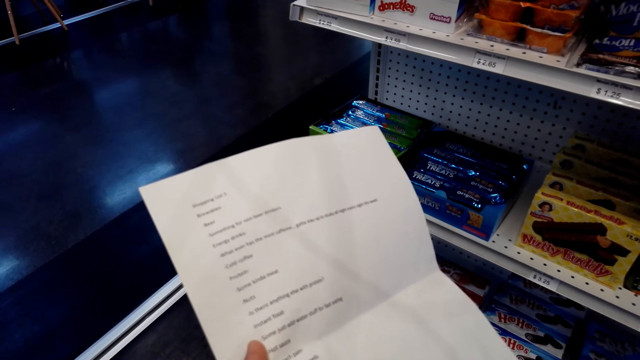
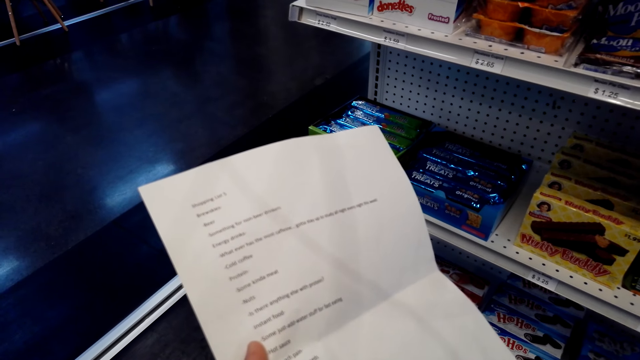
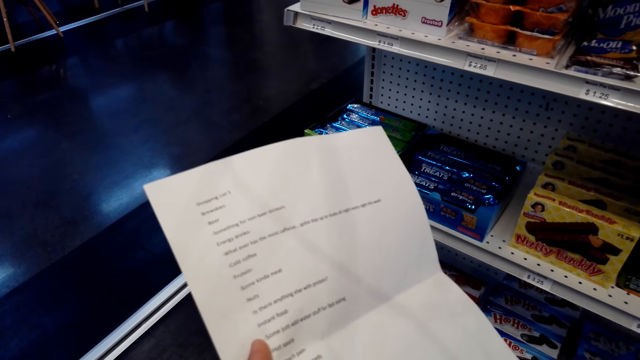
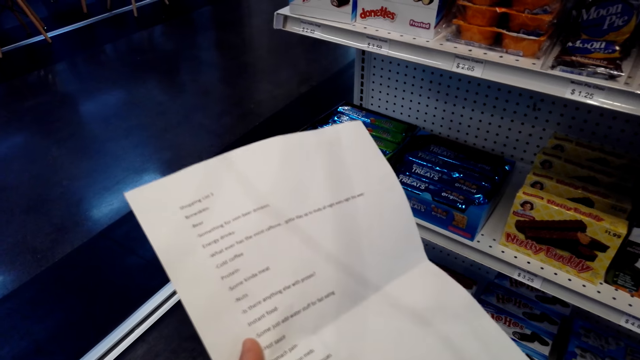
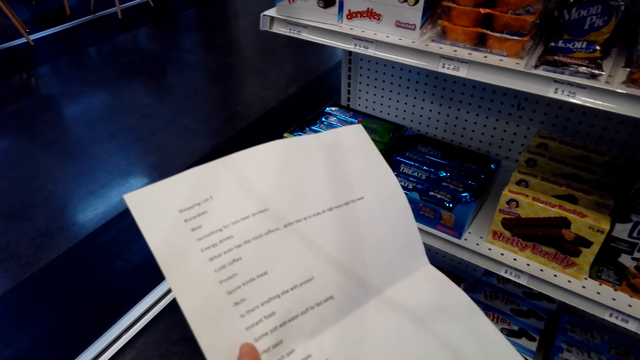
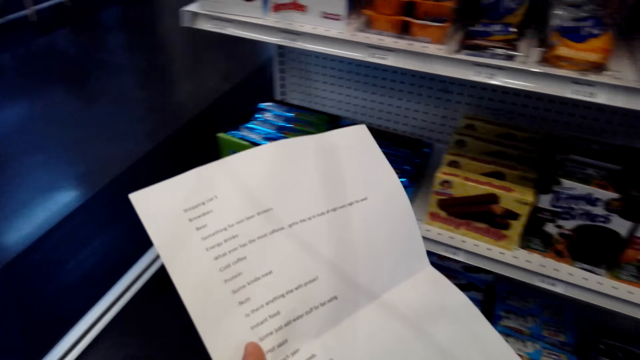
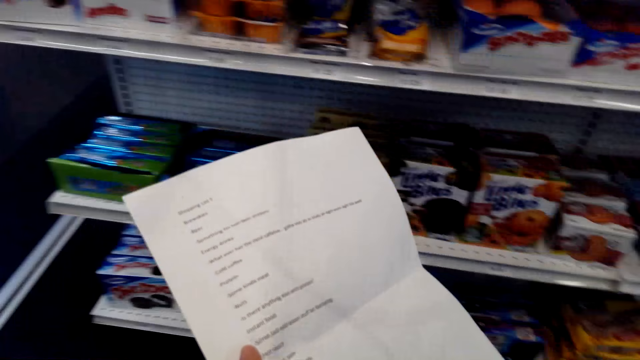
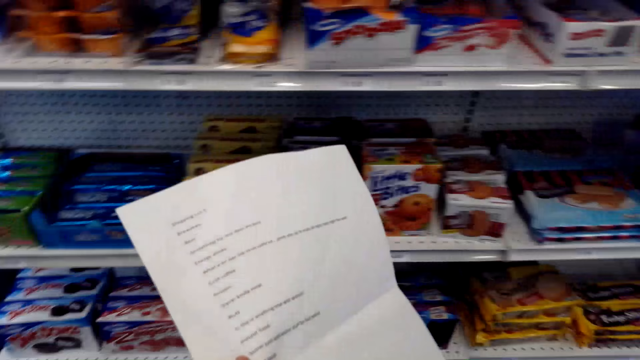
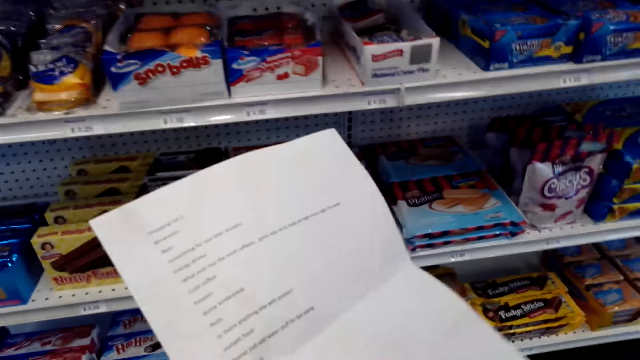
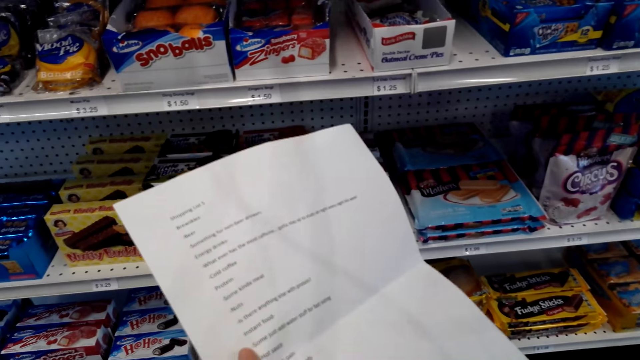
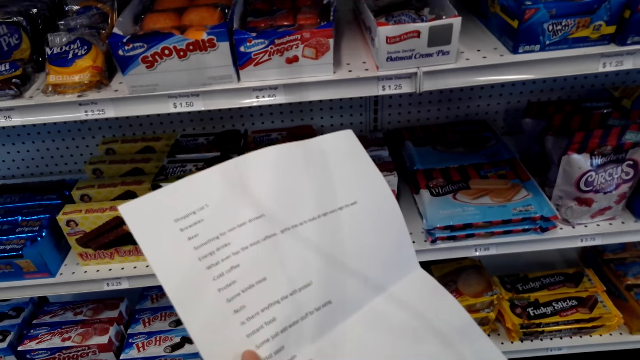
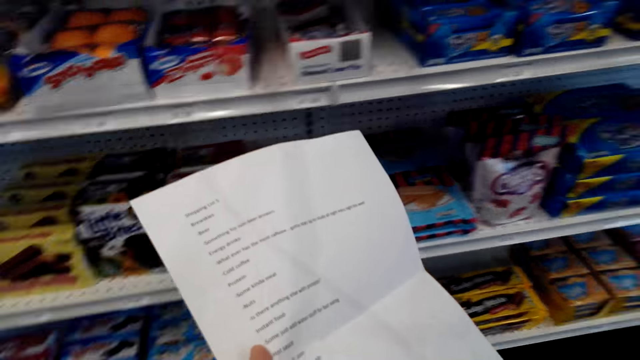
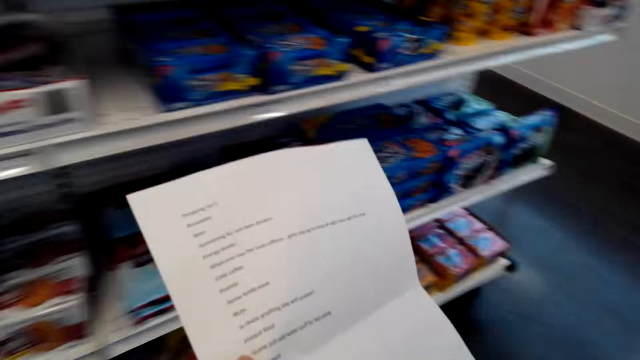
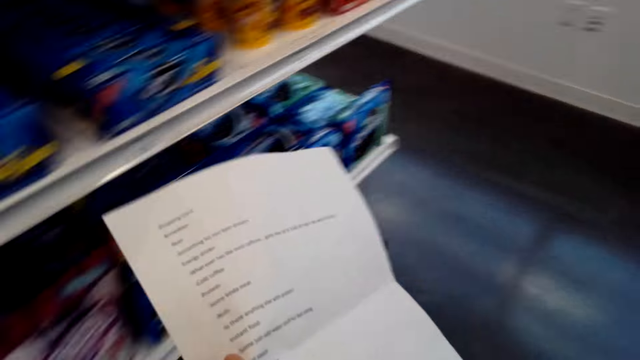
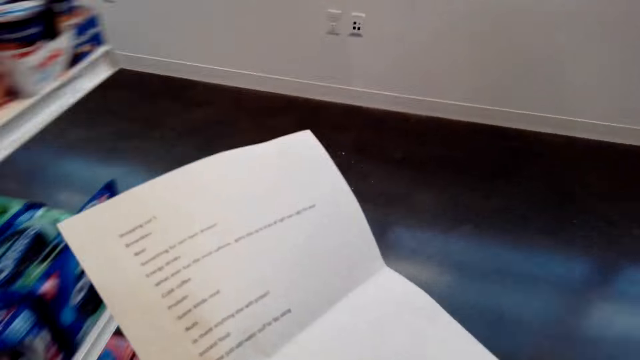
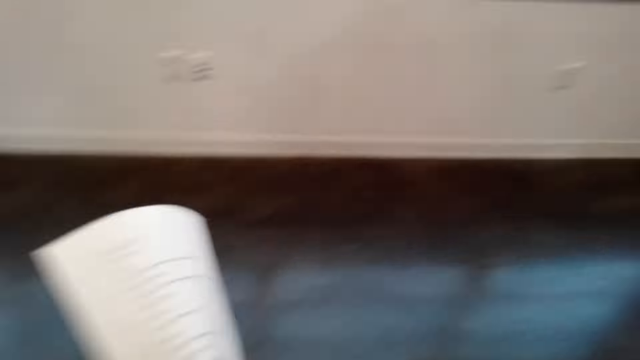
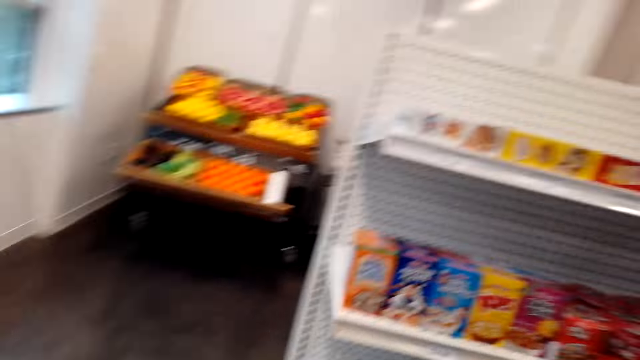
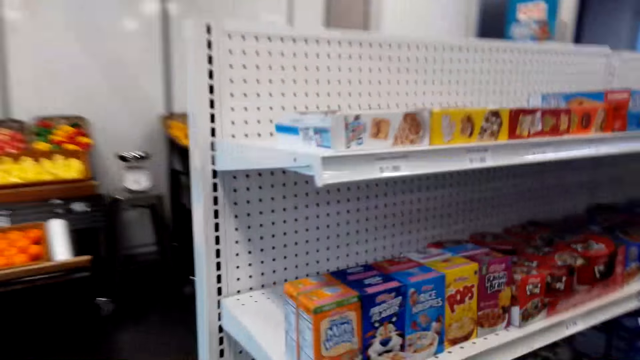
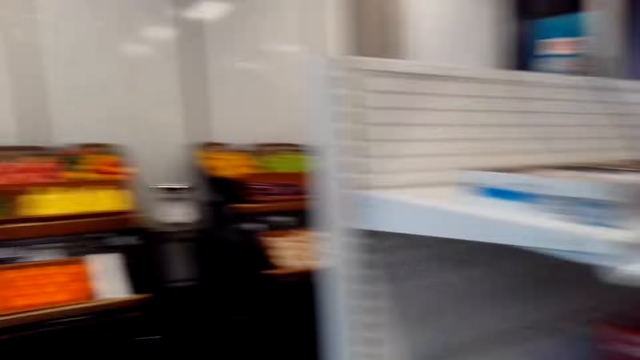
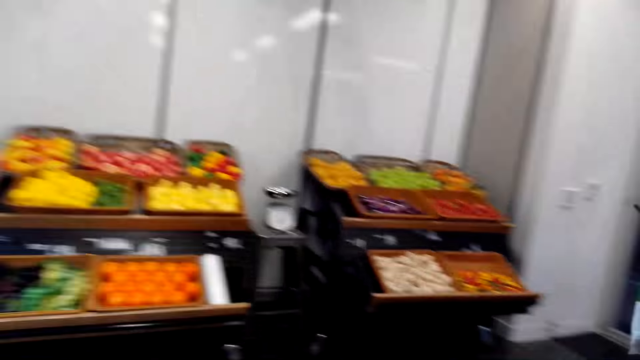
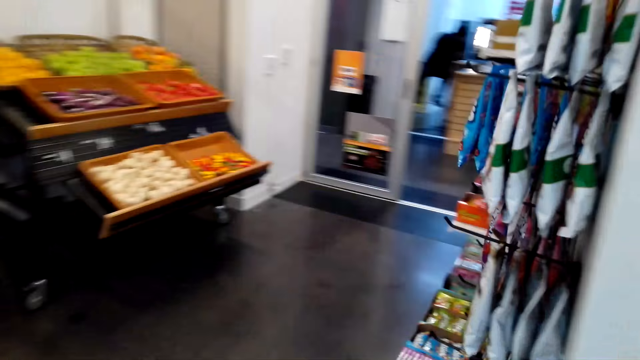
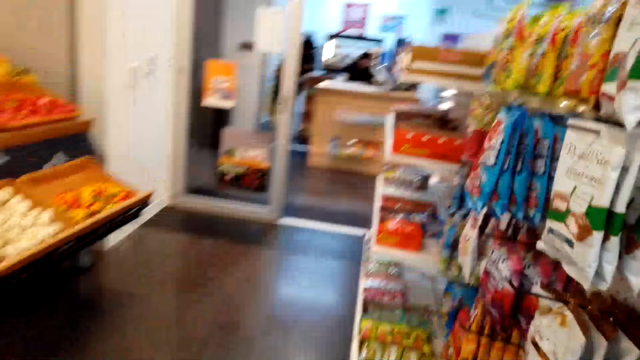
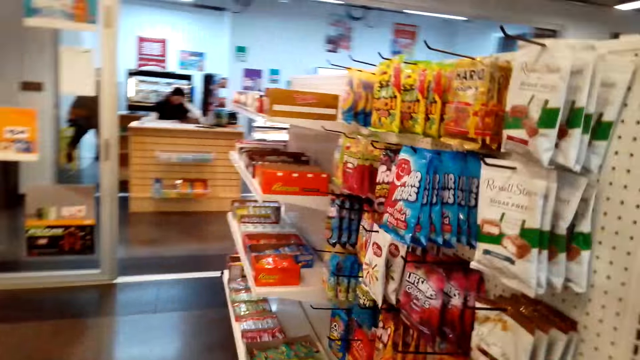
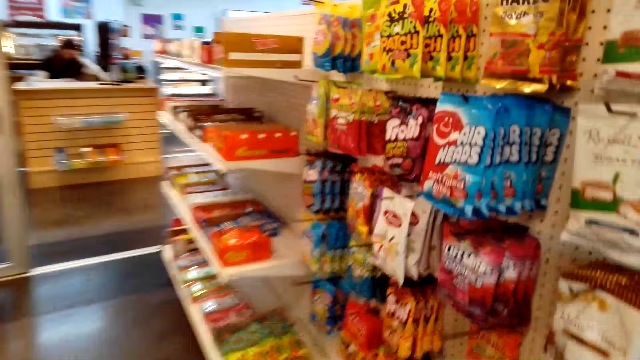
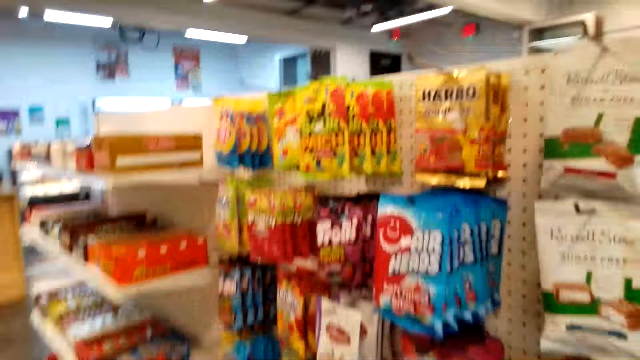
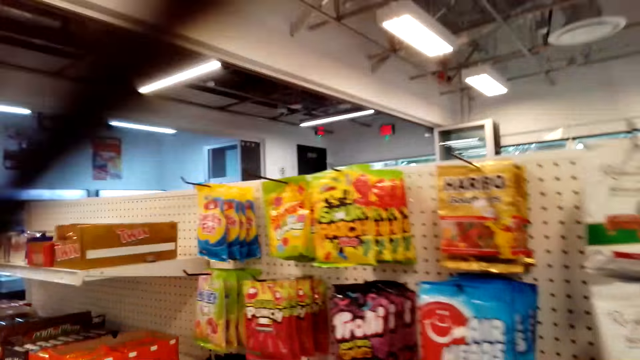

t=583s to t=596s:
The camera wearer walks around the shop near the shelves.

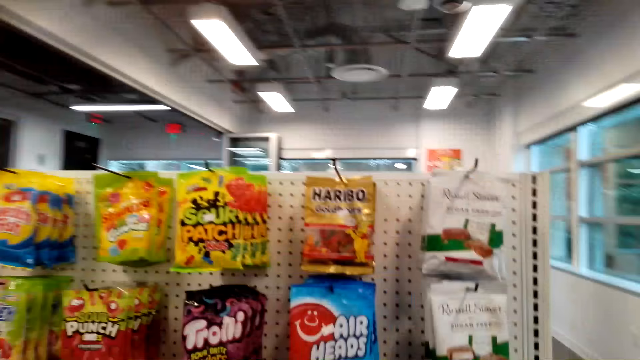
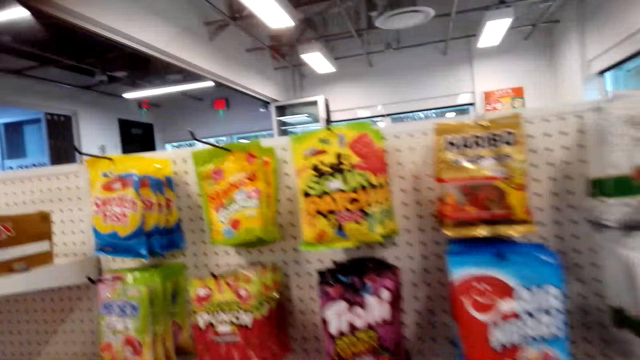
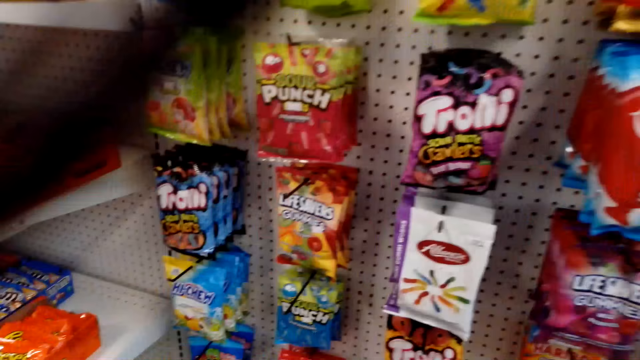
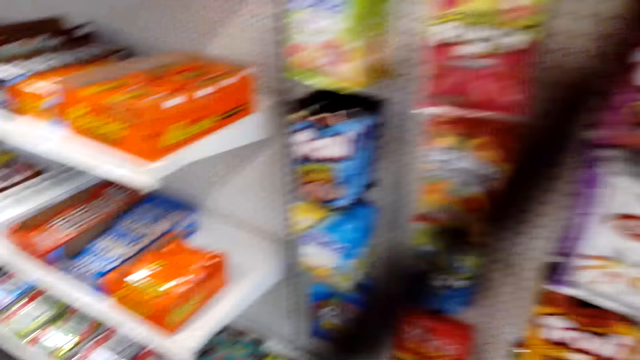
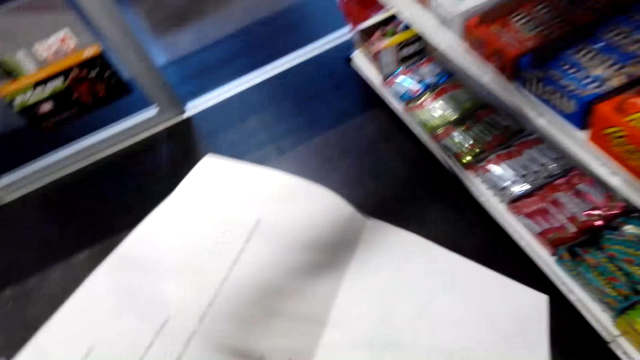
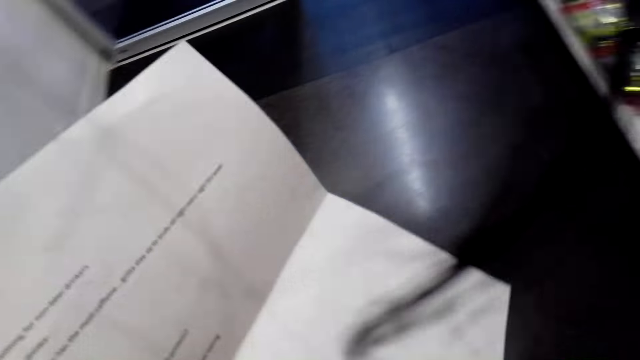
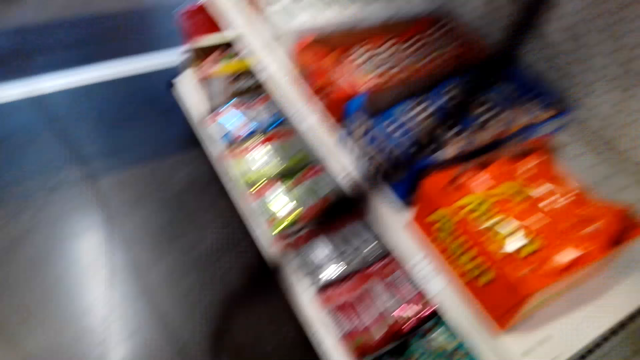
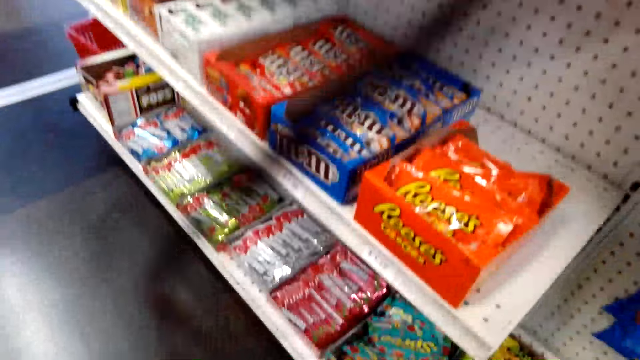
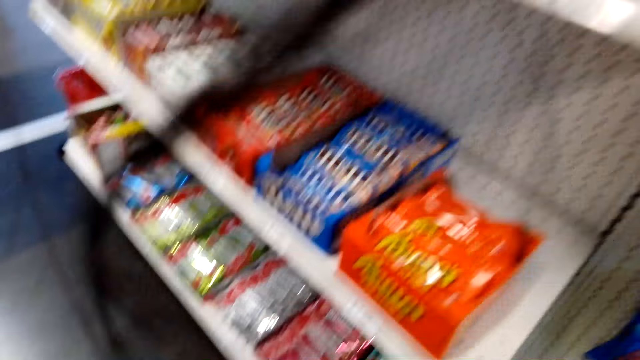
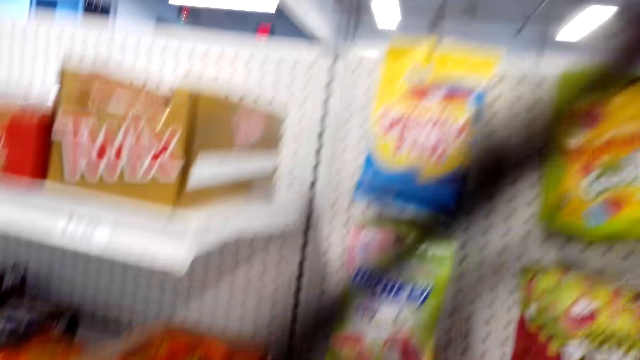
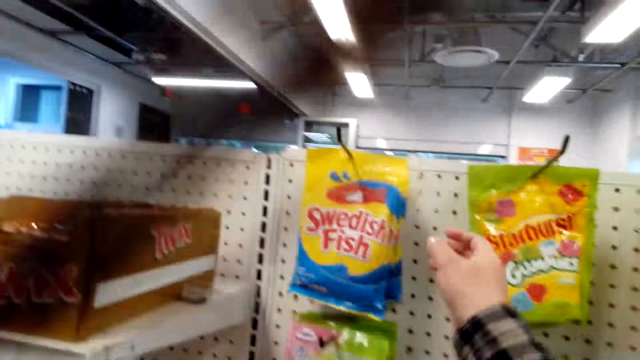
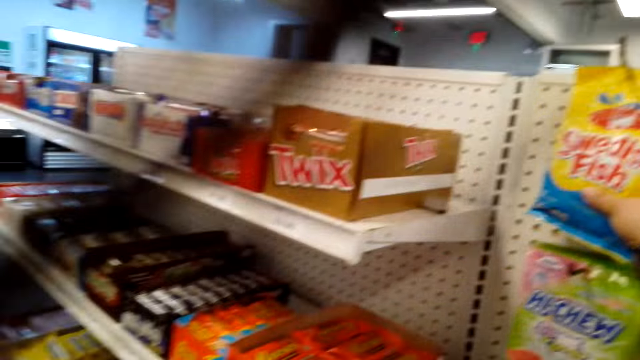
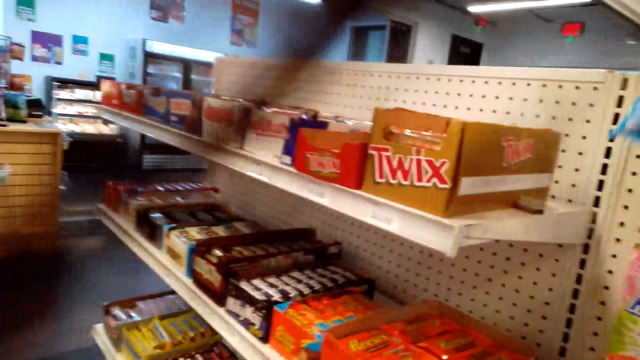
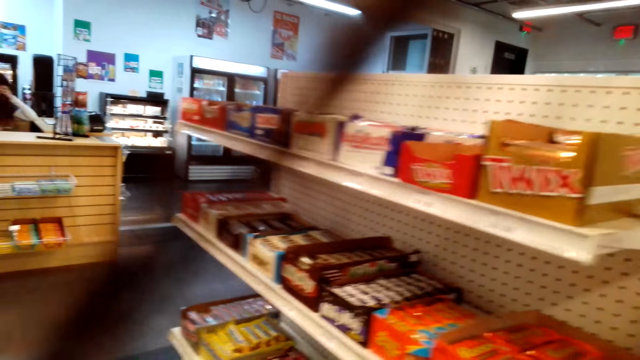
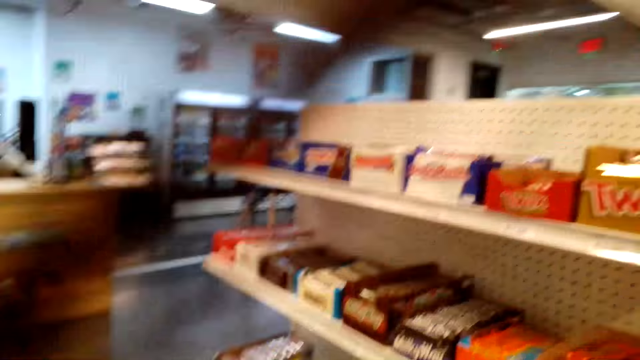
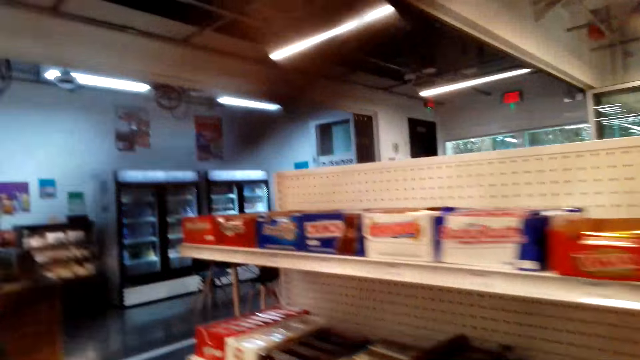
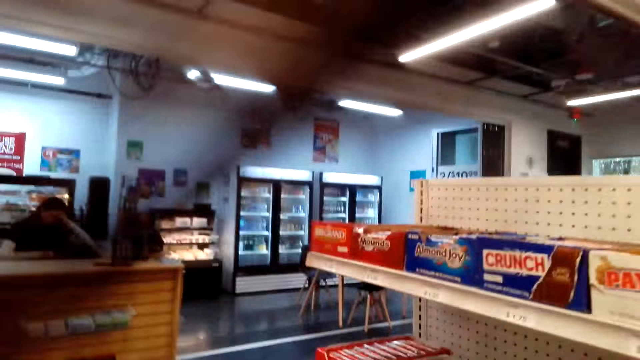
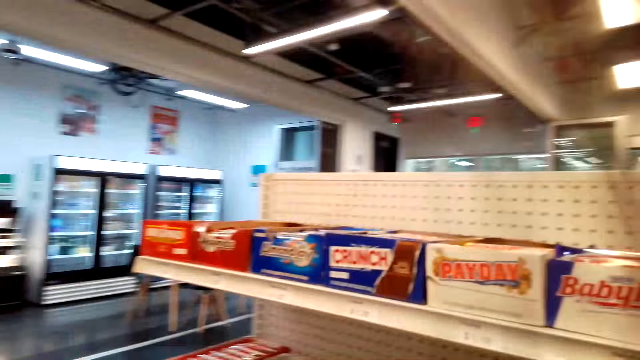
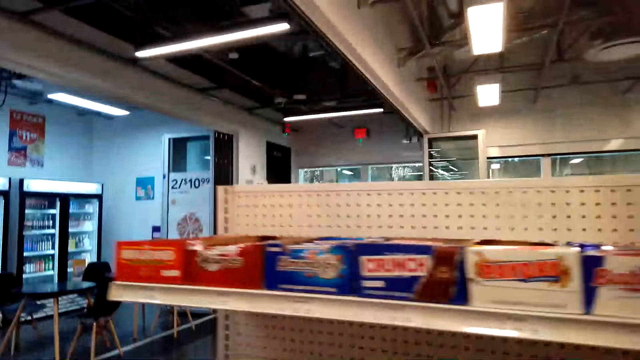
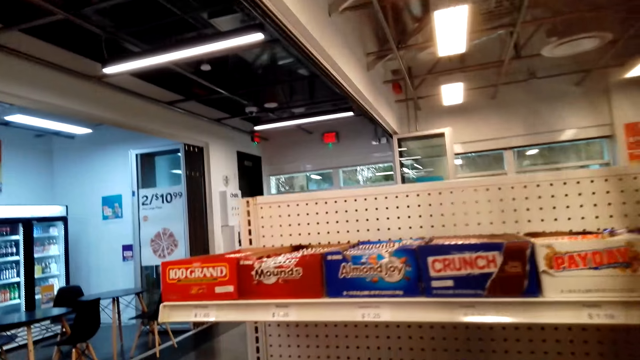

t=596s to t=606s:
The camera wearer looks at the paper. They pick up a packet. They walk near the shelves.
